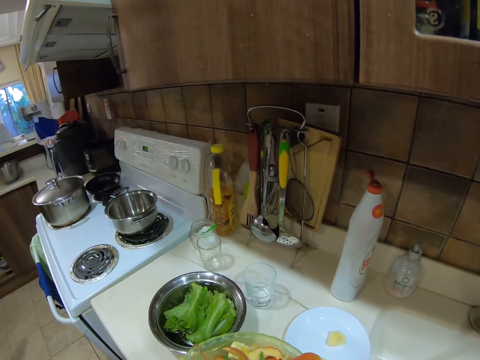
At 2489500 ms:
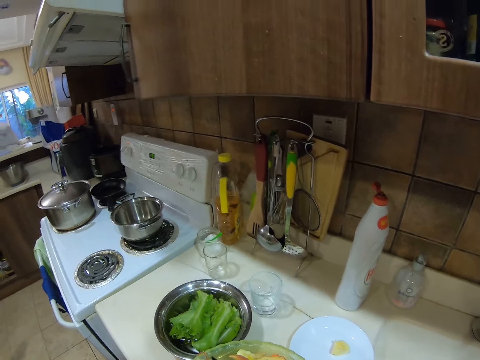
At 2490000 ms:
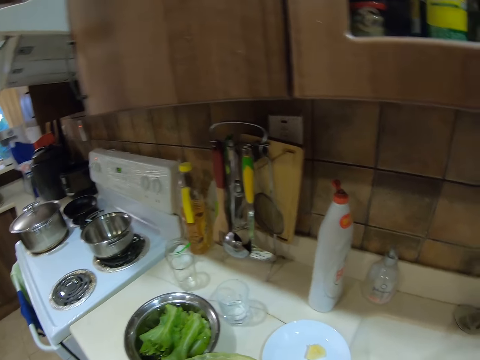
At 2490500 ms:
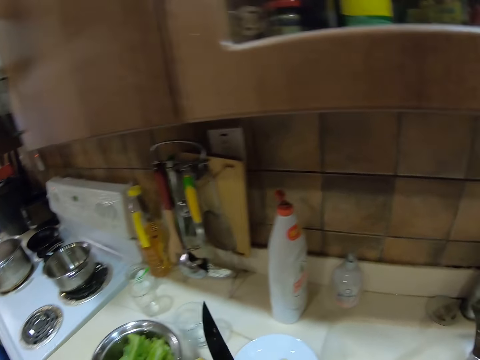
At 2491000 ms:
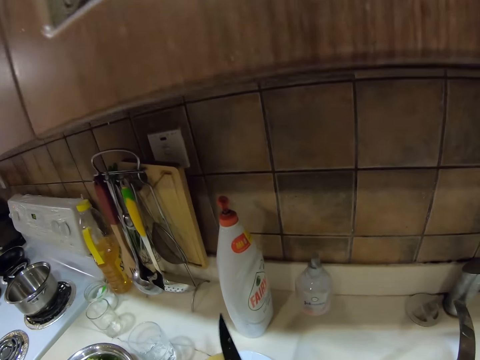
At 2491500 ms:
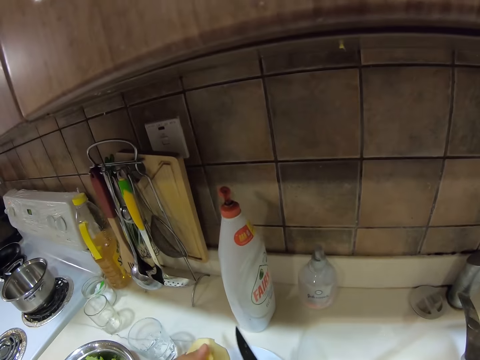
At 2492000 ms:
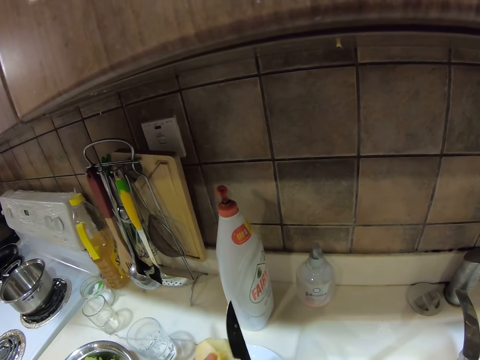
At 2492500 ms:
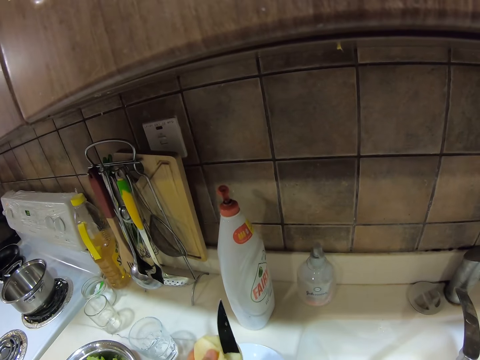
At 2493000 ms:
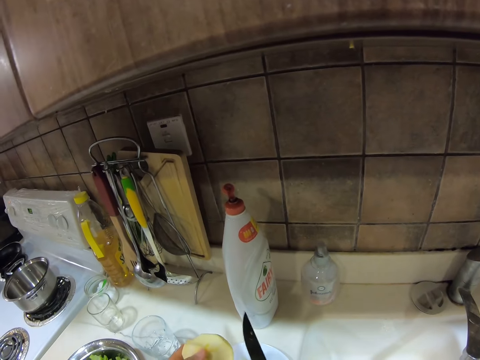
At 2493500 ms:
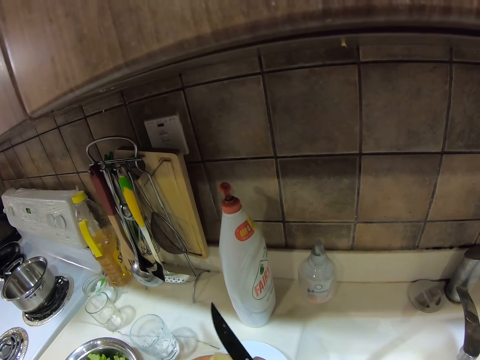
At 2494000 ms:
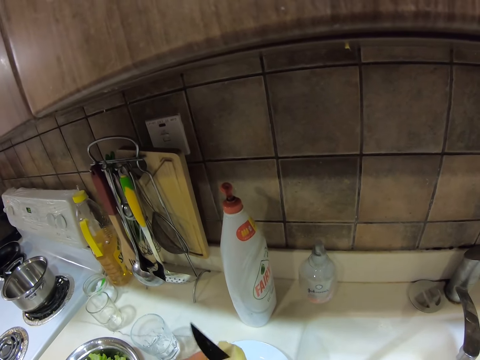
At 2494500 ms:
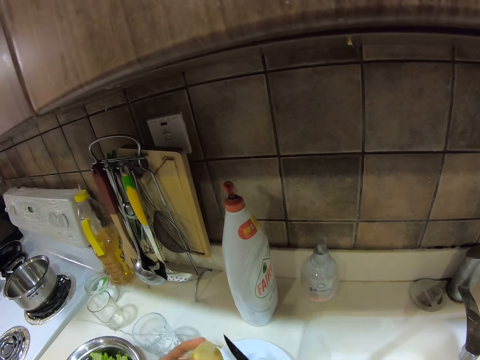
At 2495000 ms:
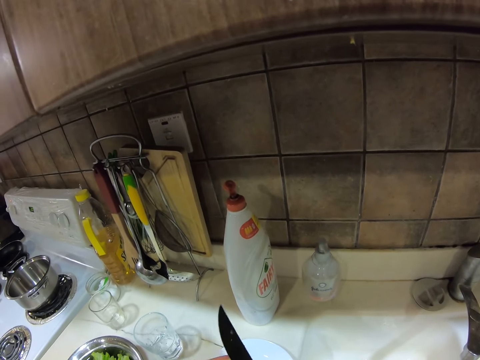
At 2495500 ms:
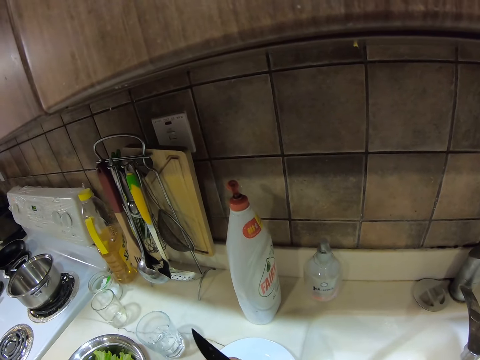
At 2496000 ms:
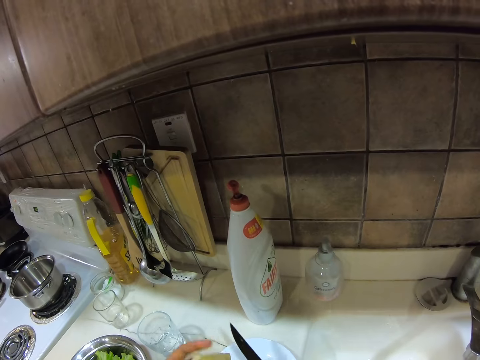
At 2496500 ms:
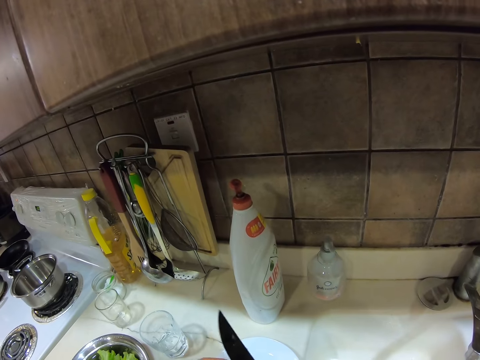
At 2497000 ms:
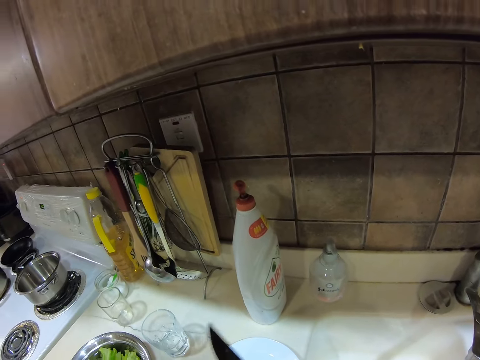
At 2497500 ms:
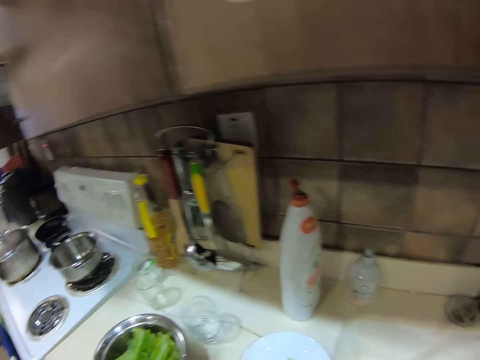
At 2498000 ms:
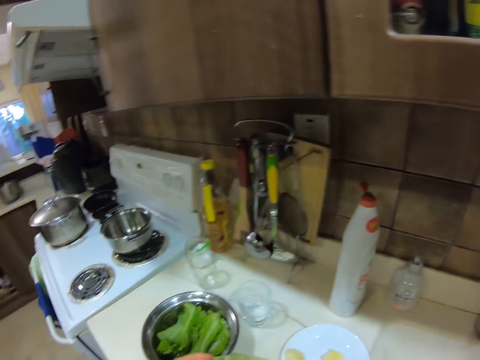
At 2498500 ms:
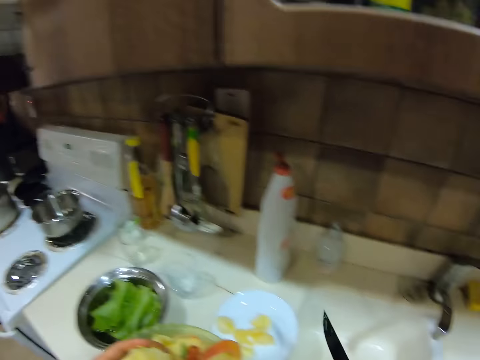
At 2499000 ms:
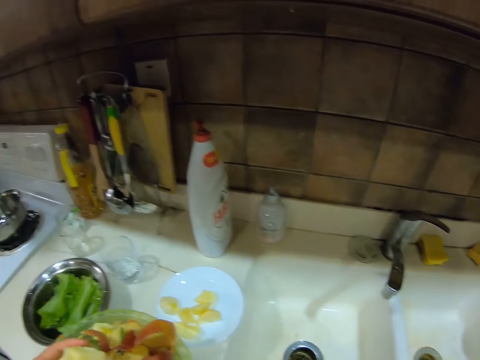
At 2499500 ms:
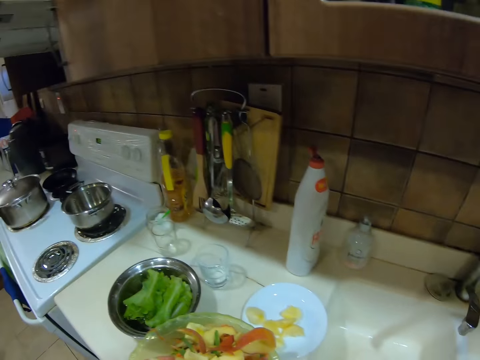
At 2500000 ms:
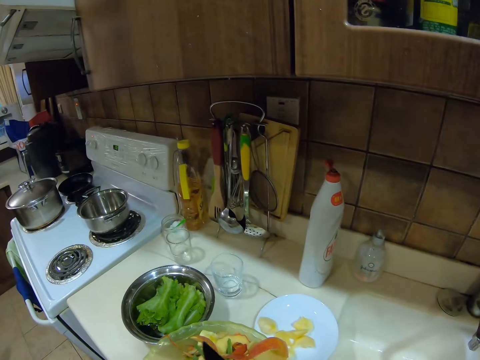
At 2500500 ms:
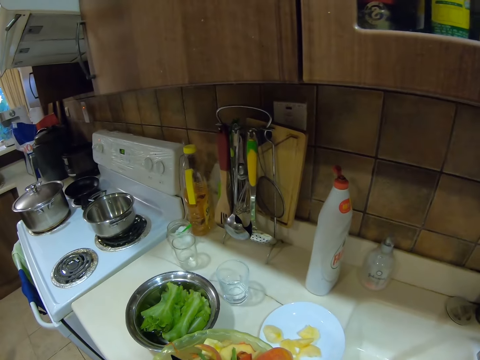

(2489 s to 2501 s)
The camera wearer cuts the apple using a knife.

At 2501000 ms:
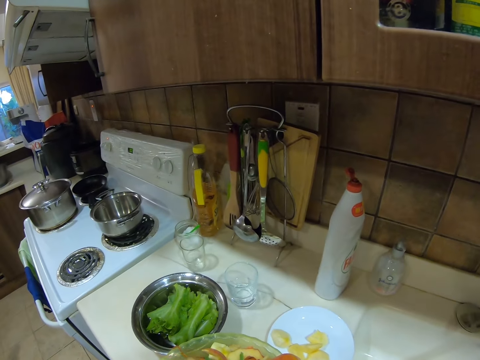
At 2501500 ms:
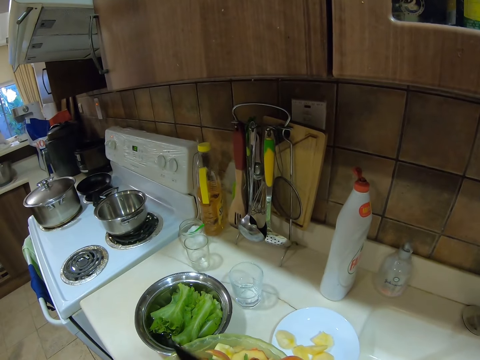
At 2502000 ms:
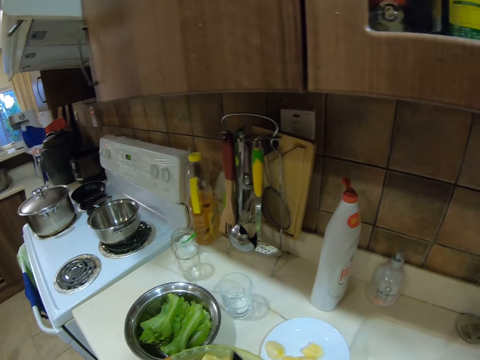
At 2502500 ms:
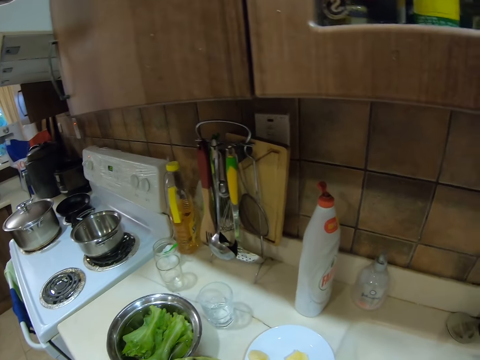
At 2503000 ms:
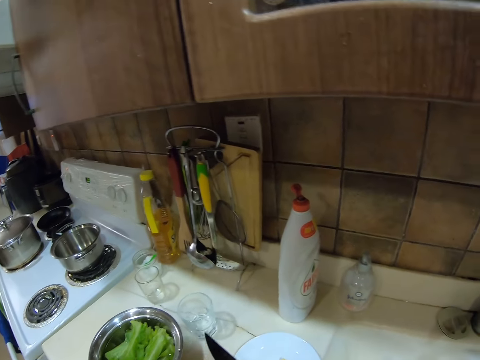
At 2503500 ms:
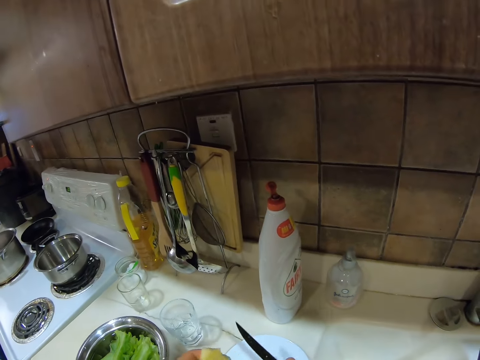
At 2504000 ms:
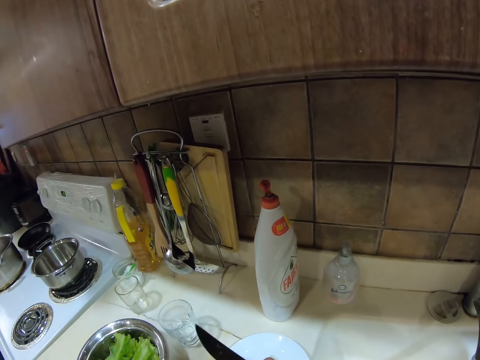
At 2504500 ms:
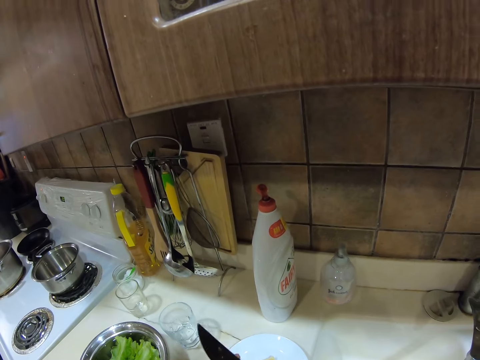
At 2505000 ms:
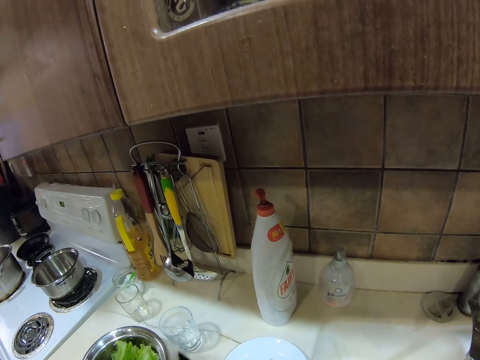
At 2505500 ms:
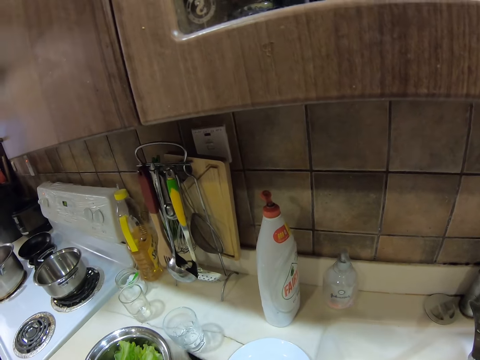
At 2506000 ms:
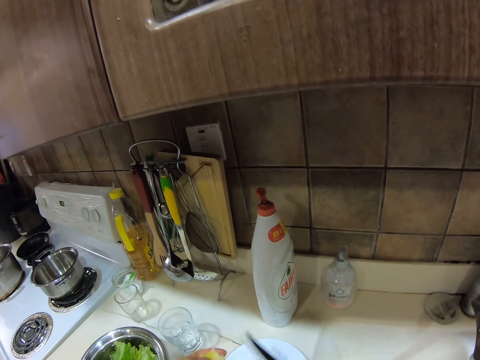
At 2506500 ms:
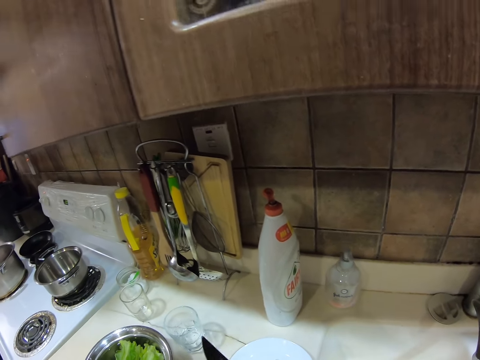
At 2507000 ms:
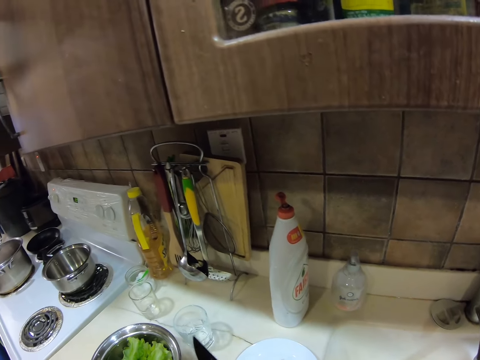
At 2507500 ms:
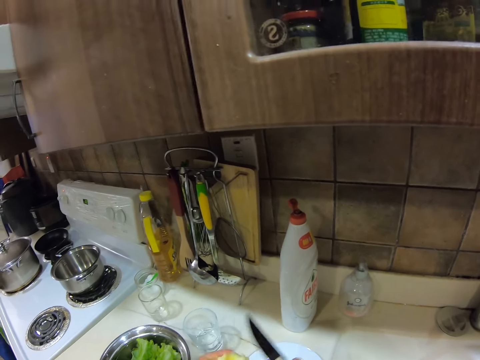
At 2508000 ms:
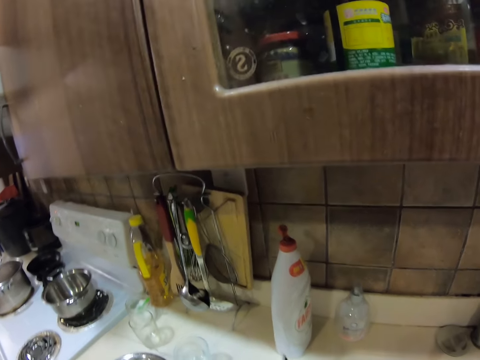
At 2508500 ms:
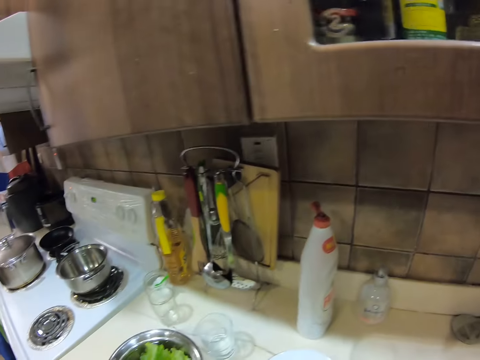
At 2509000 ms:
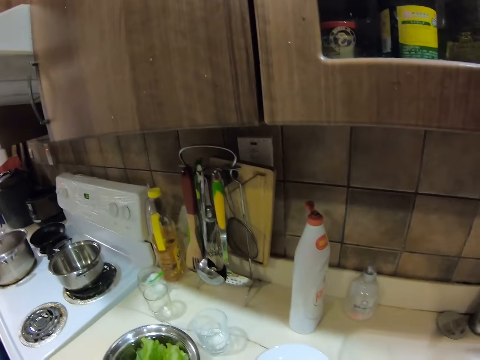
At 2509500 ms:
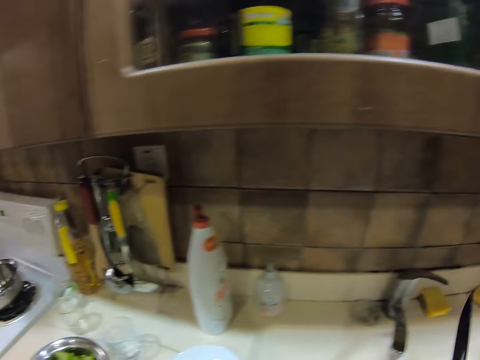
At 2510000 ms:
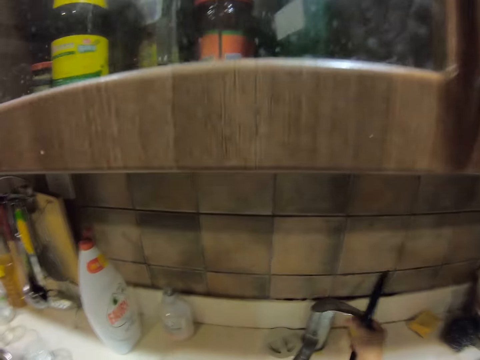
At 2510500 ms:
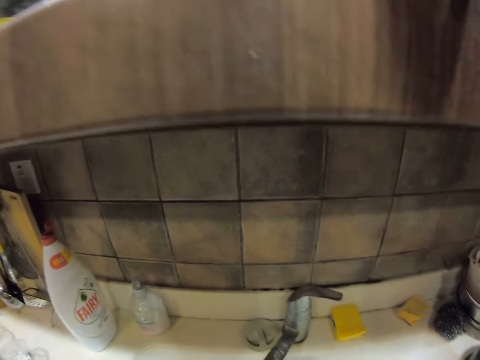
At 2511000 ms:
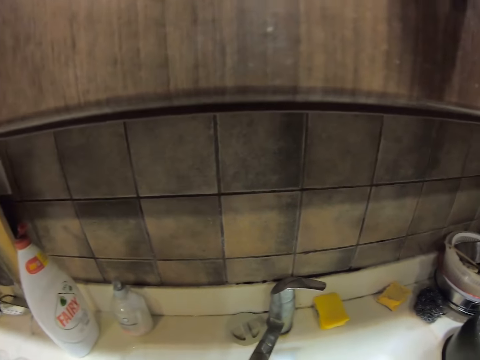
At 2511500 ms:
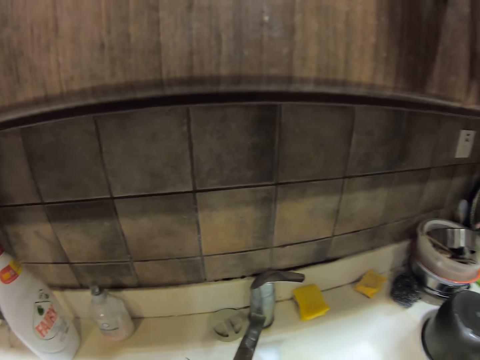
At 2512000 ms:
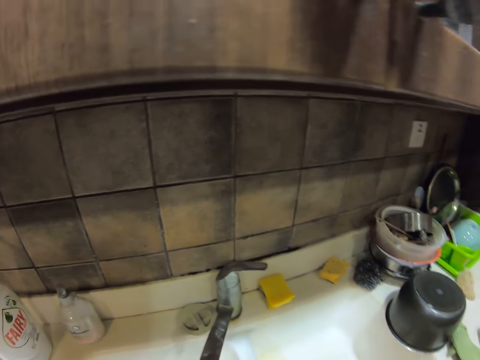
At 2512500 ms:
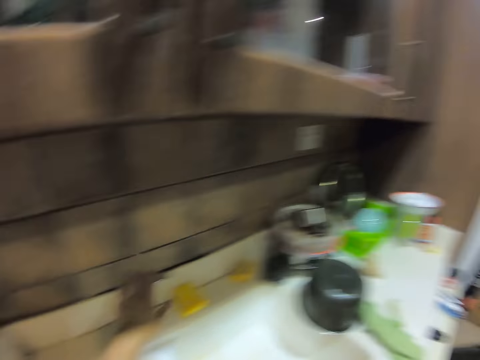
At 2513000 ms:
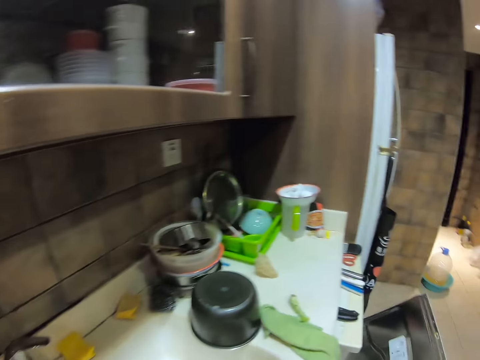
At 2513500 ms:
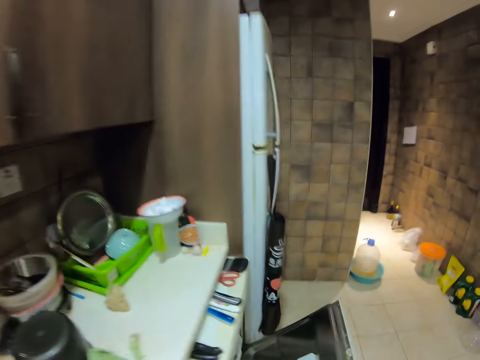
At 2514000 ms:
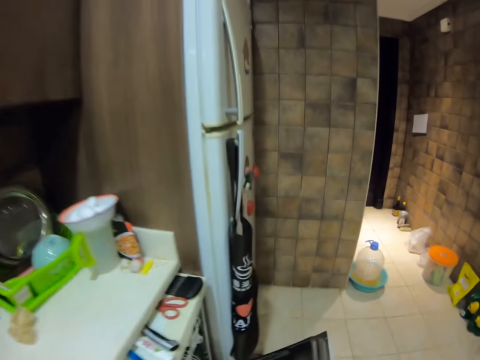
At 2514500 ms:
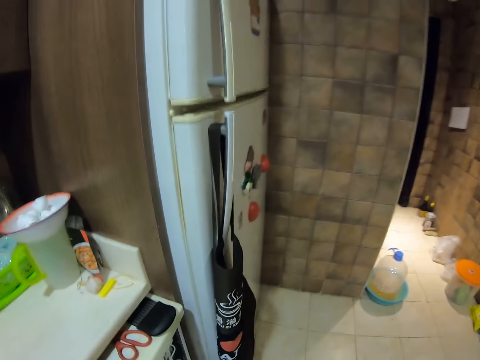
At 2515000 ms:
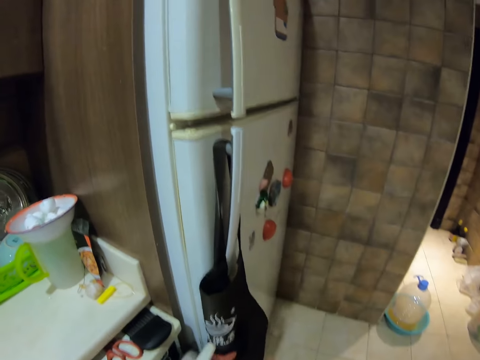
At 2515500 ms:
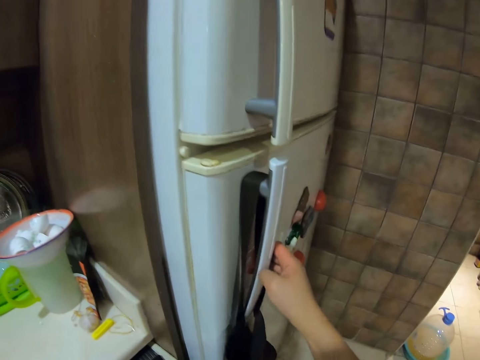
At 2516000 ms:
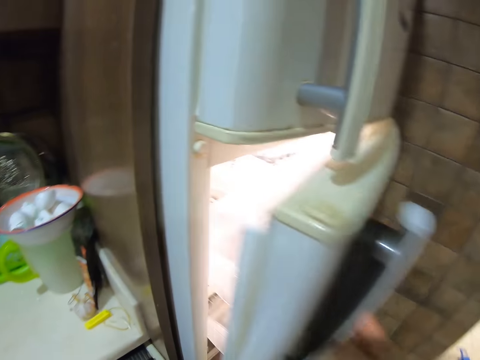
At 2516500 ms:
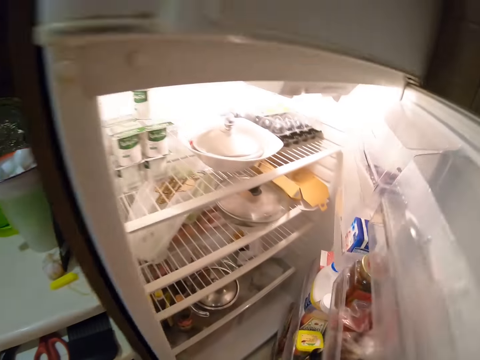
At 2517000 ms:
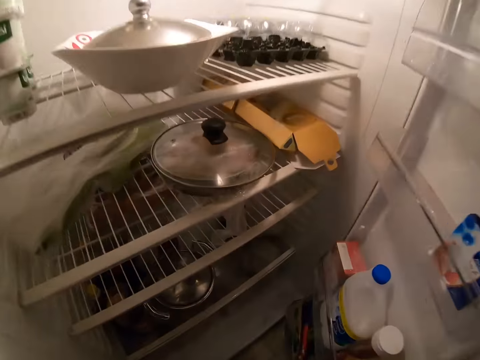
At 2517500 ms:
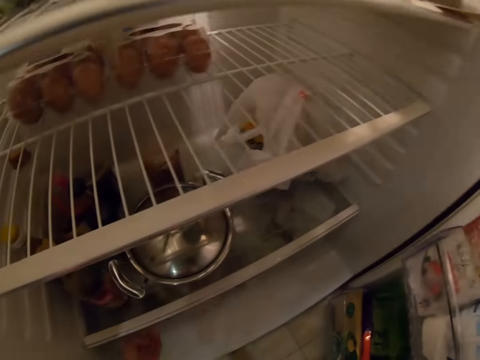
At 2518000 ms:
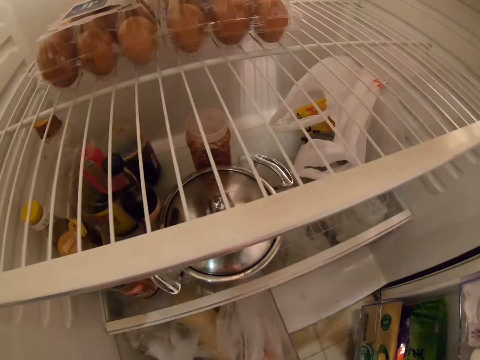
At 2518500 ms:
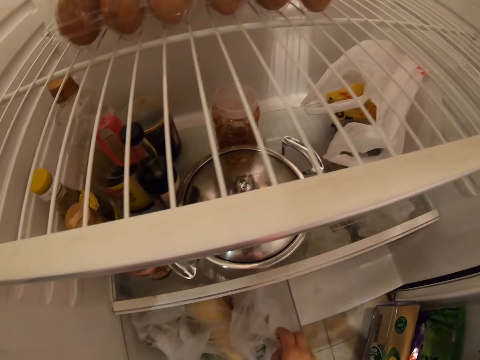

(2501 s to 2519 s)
The camera wearer looks around. She cuts something using a knife. She looks around. She opens the water tap. She closes the tap. She looks around. She walks on the floor. She opens the fridge. She looks in the fridge. She pulls a storage bin in the fridge with her left hand.
